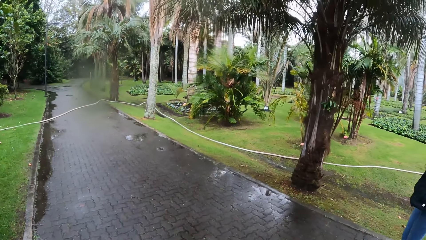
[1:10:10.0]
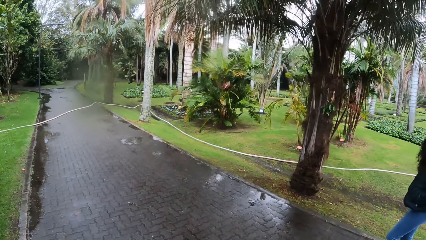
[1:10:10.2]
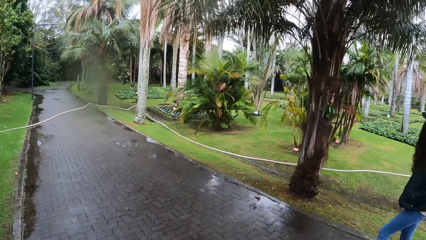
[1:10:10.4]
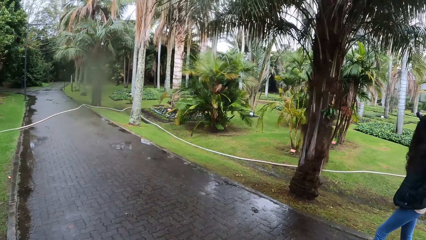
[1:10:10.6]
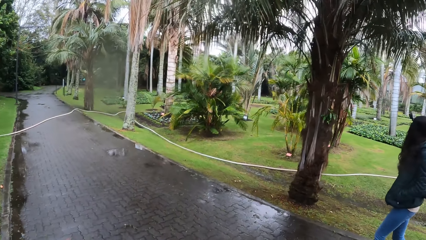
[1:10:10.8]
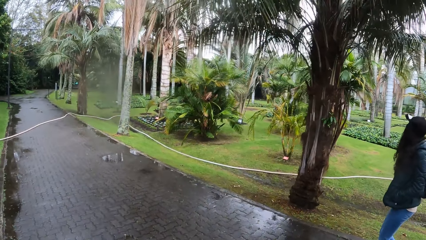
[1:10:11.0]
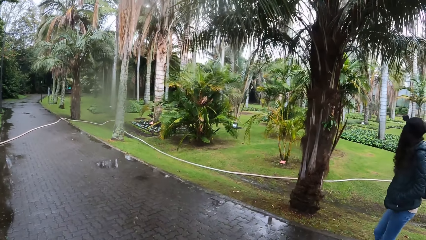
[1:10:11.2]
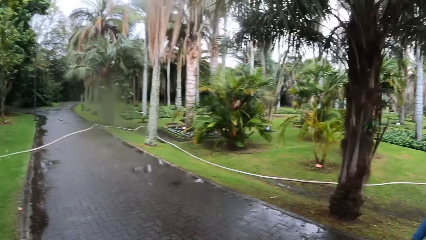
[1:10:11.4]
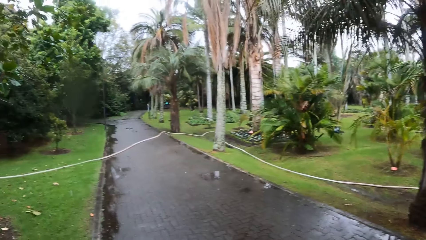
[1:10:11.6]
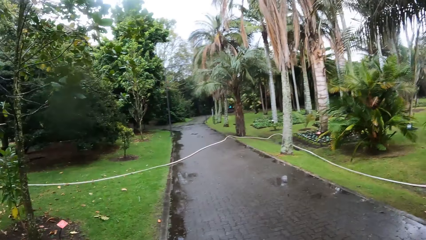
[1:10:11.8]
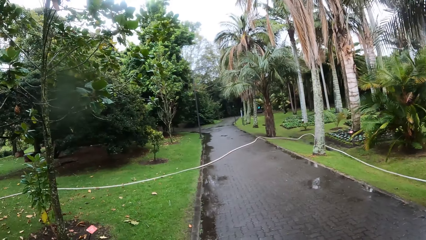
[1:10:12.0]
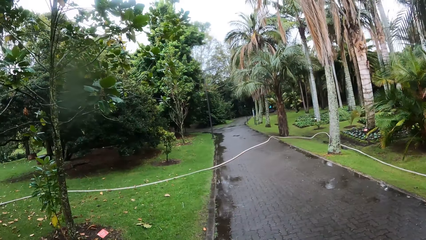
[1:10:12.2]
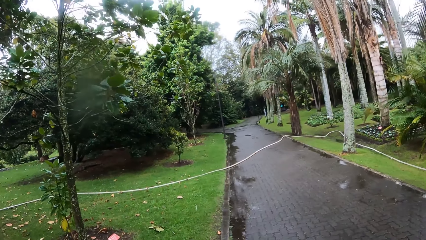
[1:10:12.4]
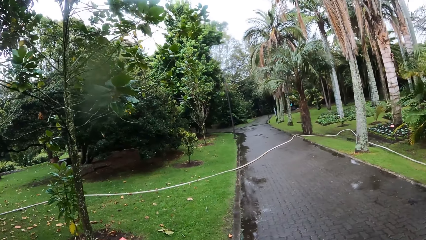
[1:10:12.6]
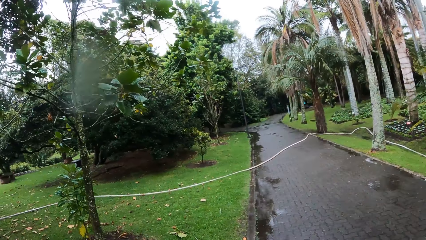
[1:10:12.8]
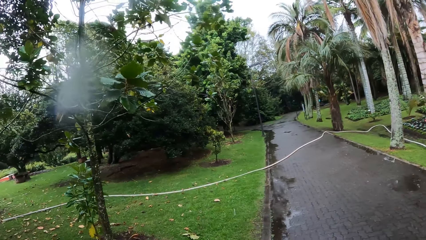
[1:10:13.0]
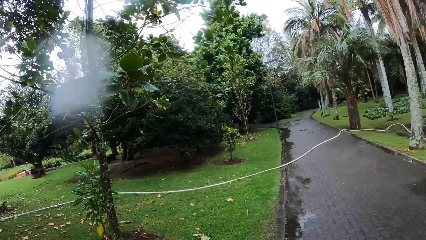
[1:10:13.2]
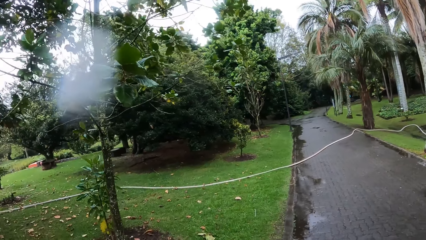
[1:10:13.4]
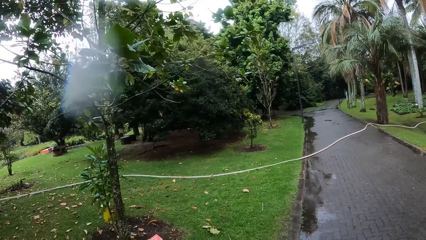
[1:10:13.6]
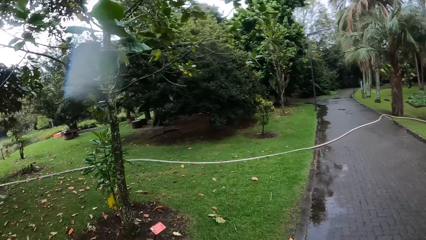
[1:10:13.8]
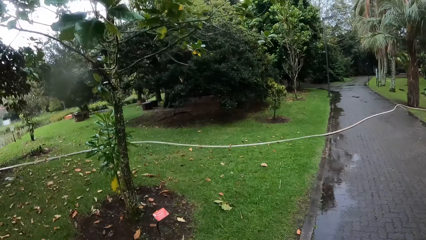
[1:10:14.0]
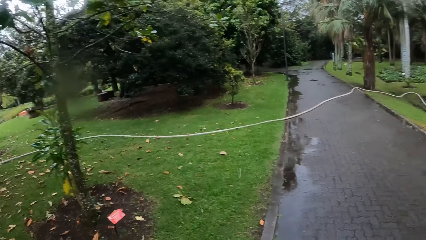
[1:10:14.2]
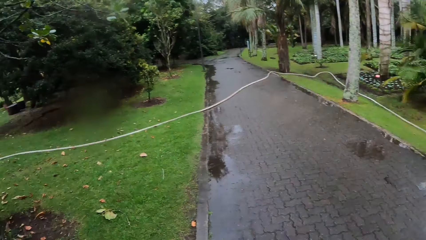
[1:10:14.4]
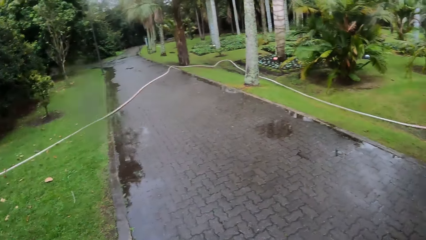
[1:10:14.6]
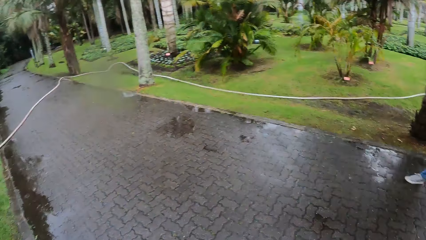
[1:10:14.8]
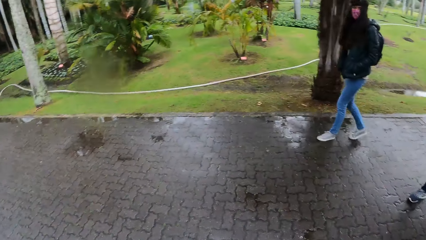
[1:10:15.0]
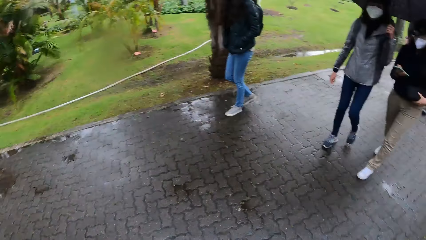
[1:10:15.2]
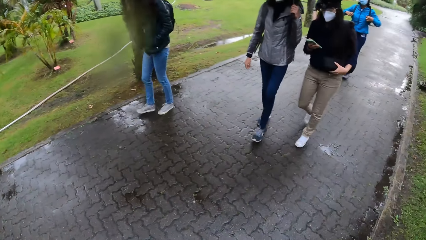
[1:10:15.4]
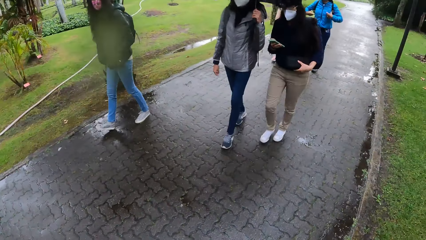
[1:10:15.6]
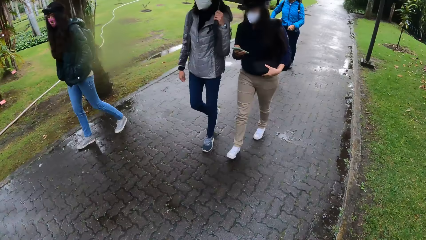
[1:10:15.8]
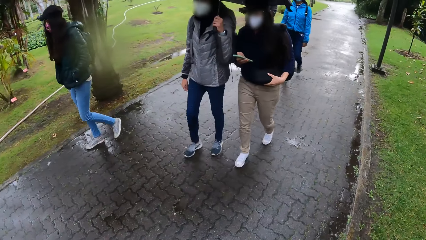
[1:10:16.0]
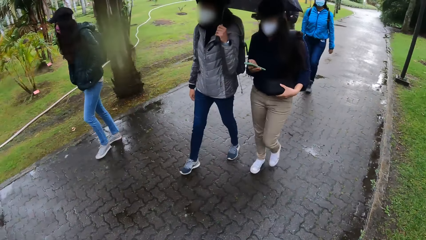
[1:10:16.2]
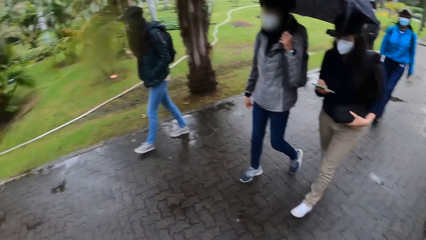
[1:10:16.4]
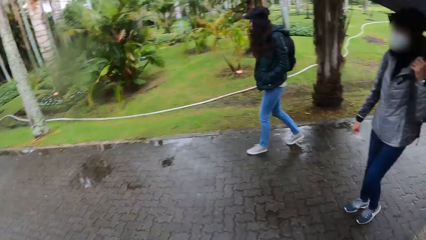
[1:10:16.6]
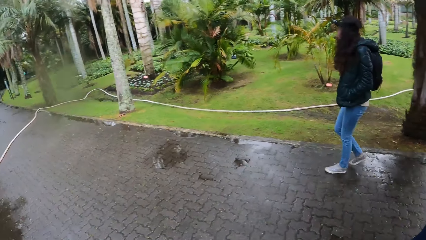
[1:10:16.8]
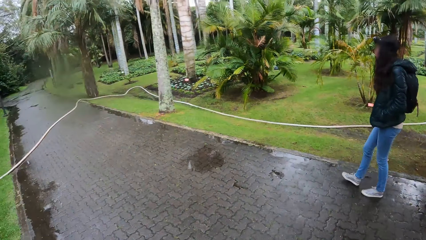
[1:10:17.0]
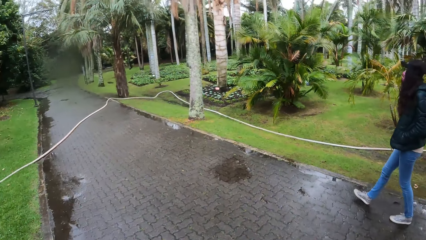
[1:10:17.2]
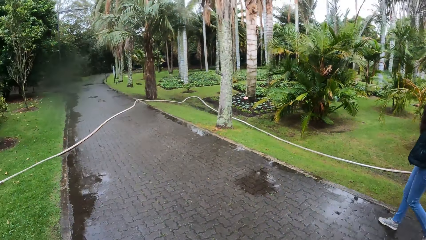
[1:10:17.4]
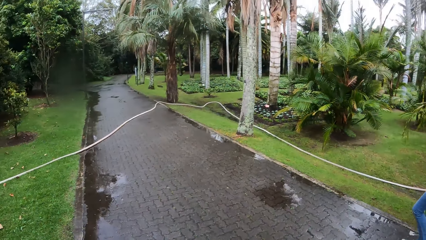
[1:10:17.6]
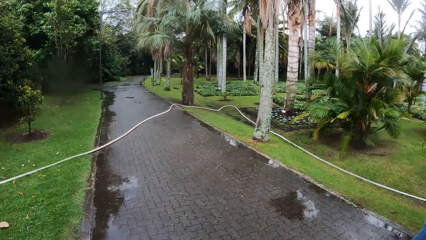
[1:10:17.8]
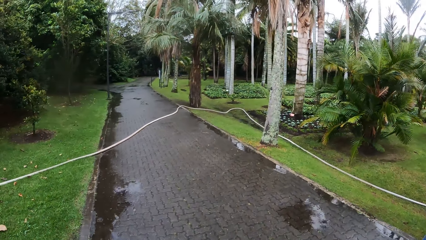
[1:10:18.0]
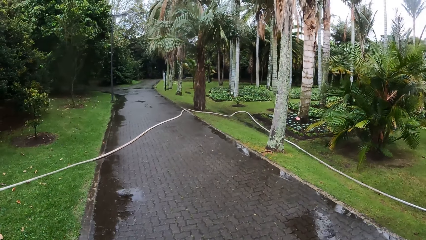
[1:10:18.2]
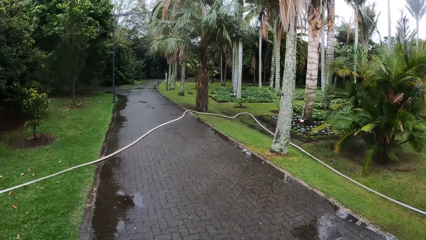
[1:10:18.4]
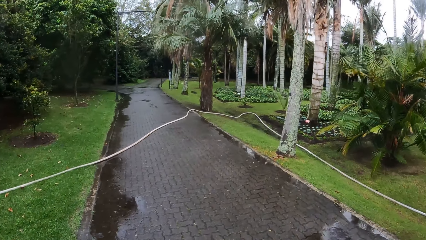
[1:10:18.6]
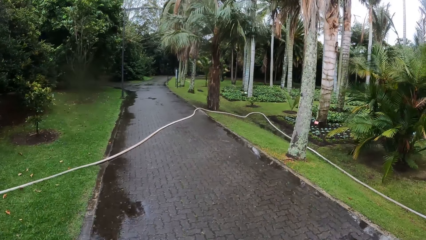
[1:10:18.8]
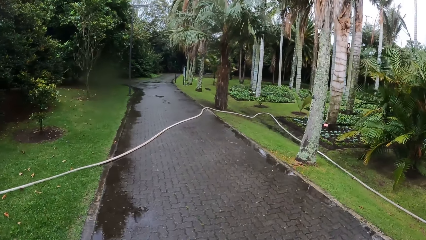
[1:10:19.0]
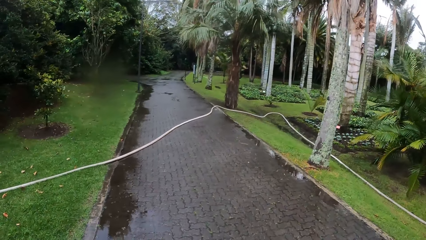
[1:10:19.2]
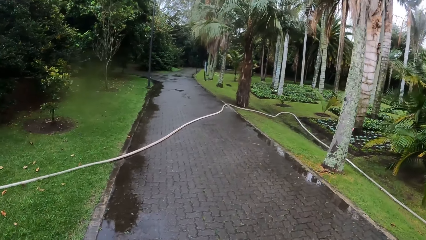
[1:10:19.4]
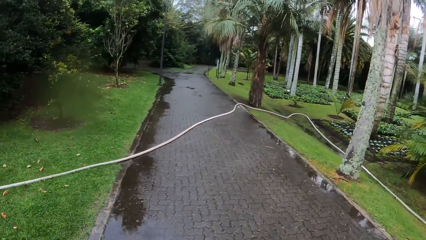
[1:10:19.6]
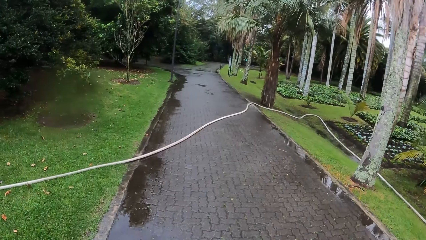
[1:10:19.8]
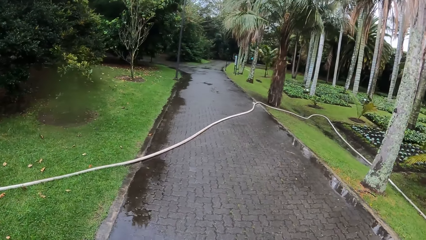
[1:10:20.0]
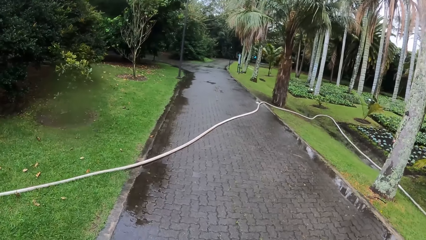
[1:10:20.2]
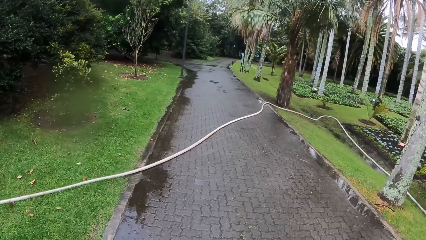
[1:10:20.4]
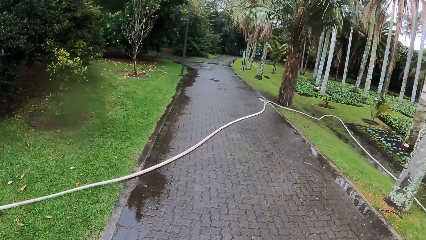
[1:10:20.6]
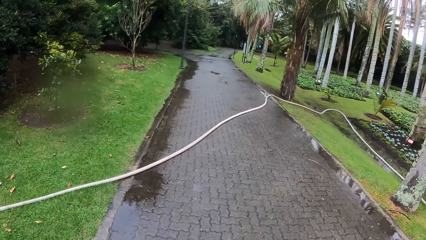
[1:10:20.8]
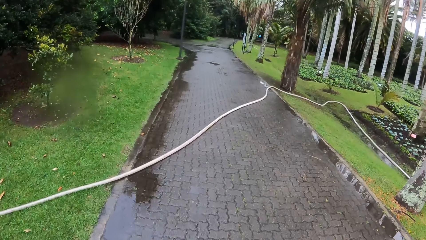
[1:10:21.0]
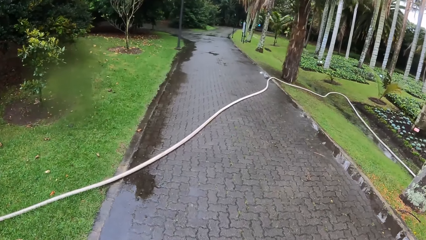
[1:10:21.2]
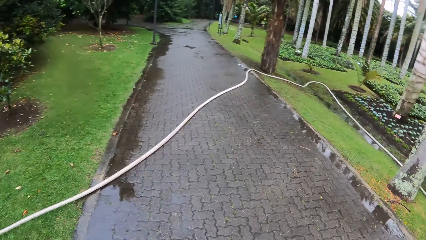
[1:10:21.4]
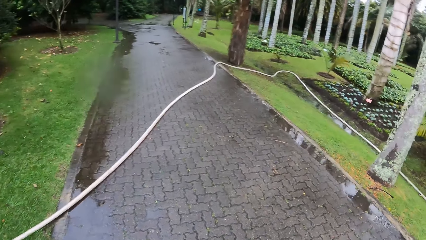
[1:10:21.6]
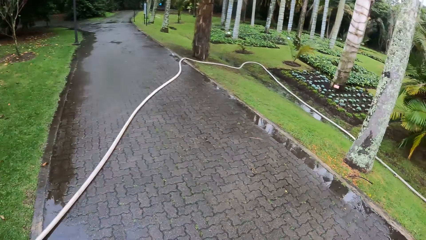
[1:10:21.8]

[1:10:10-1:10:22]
A woman operates a phone with her right hand.

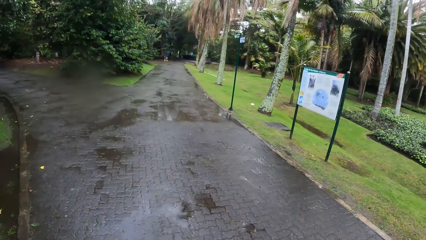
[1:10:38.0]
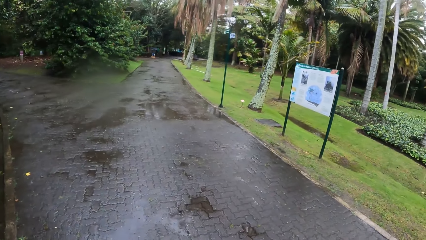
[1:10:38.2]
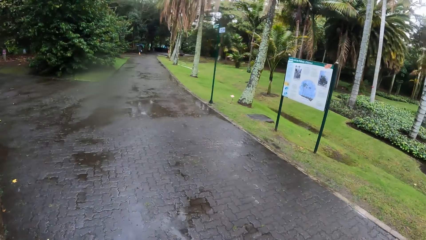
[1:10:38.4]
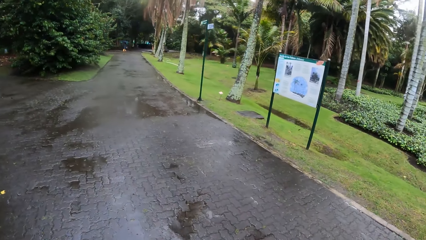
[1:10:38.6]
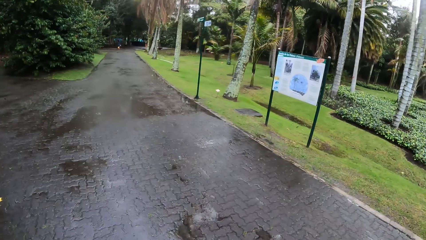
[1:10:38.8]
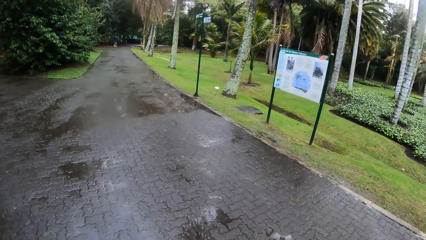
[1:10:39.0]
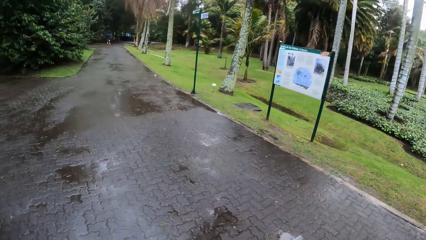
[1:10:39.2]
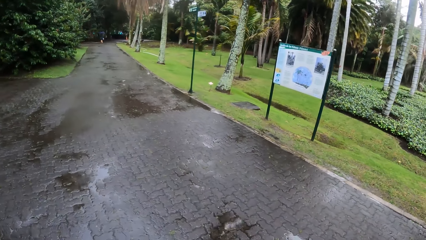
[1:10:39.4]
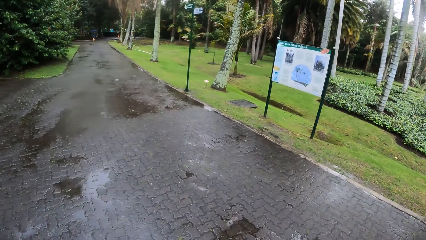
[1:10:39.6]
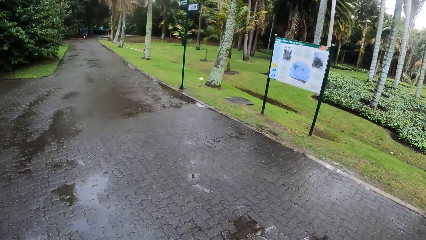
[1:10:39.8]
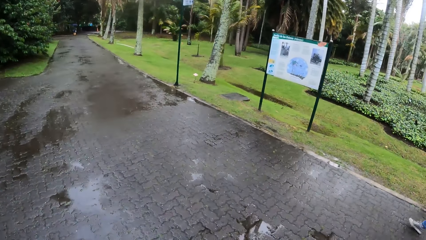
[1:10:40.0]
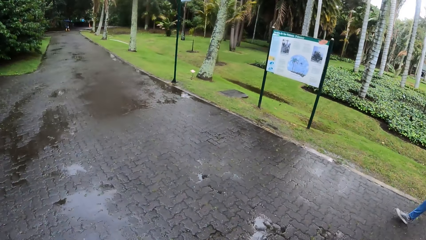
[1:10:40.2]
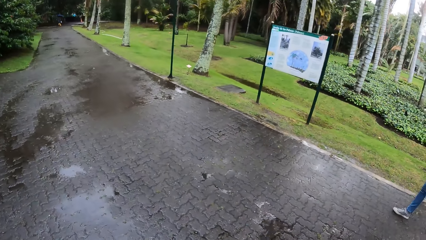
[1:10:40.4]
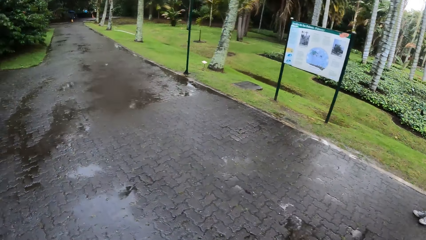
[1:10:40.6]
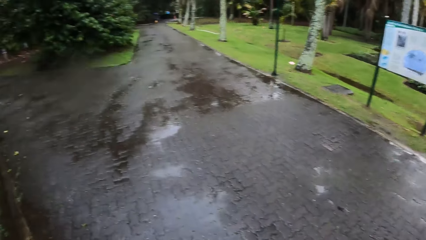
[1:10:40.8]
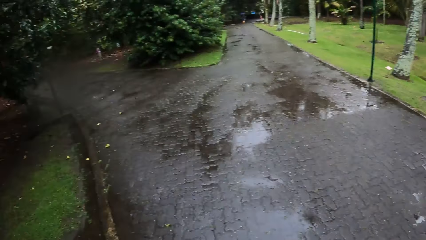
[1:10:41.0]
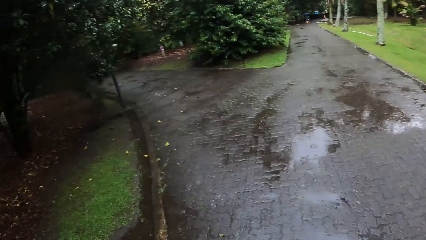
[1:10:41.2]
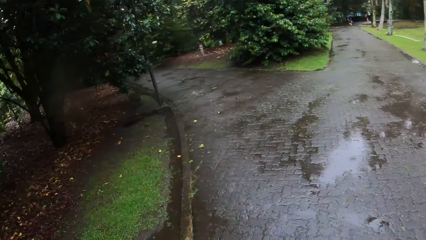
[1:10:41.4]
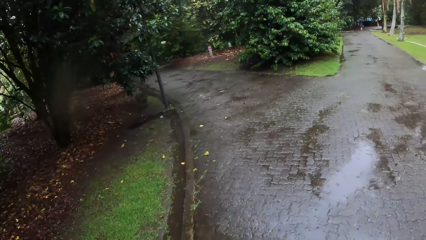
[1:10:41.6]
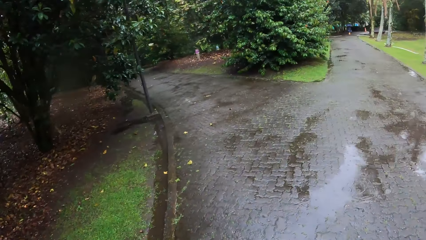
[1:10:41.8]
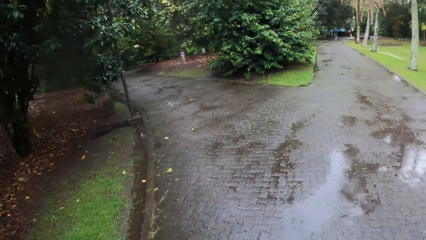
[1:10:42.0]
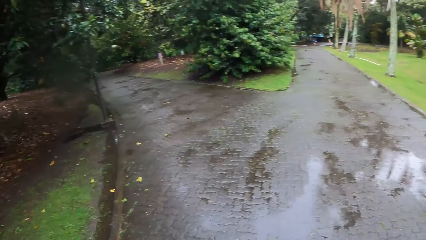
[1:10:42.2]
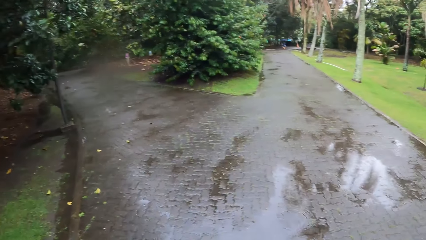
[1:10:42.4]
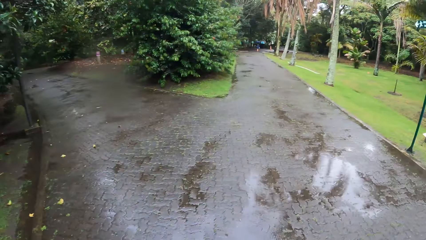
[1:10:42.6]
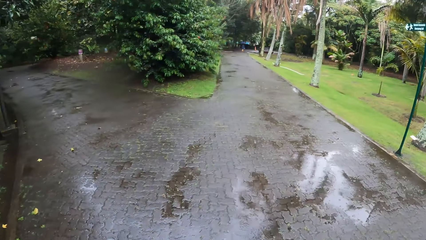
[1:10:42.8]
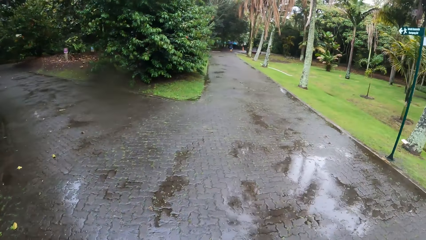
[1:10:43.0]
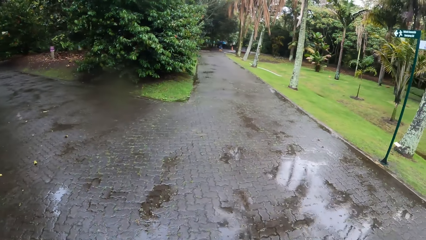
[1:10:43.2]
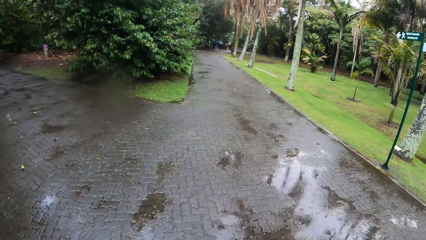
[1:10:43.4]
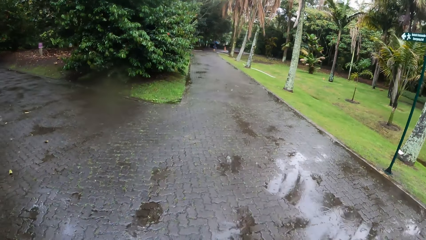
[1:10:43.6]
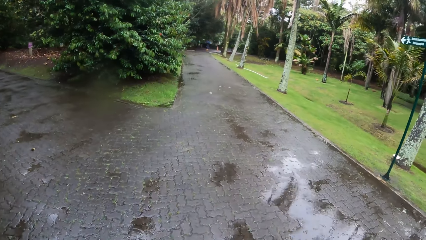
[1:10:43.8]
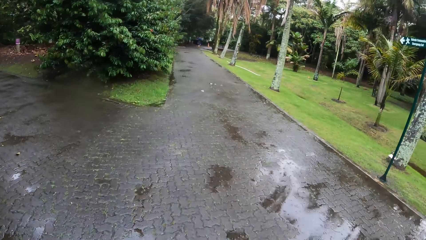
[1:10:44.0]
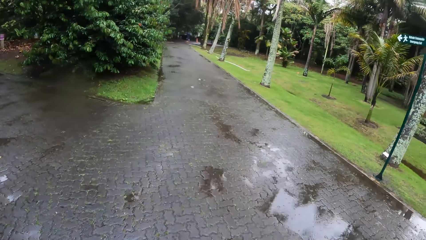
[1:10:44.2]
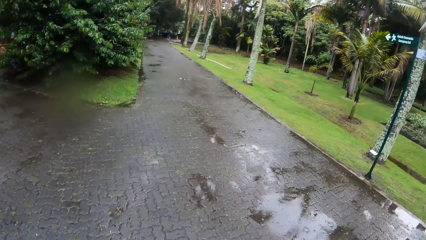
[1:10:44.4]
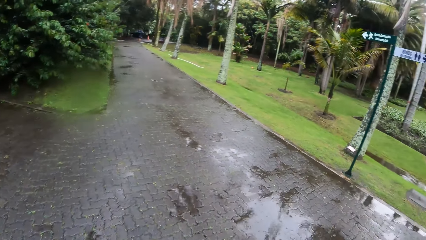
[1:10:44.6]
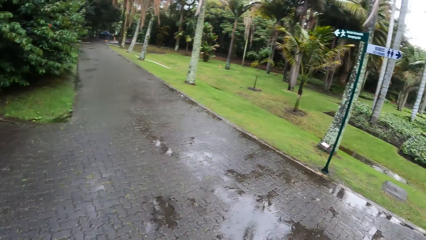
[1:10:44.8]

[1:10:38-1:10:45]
The camera wearer looks at the signpost.
